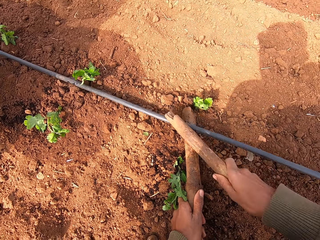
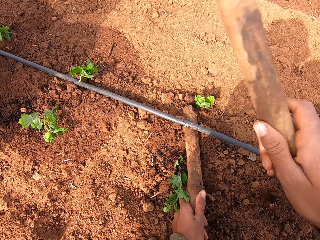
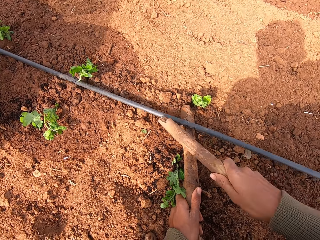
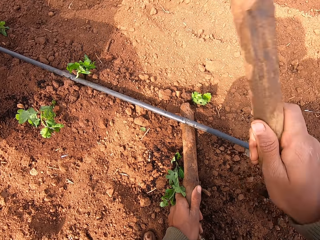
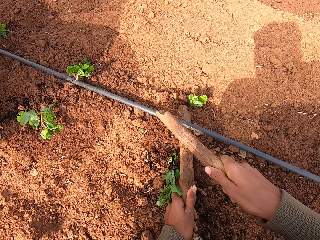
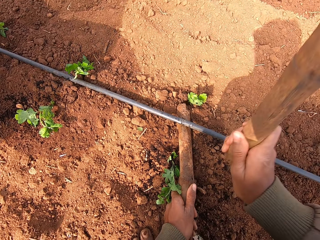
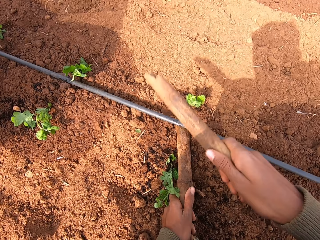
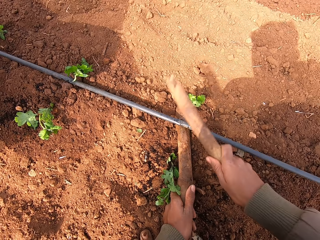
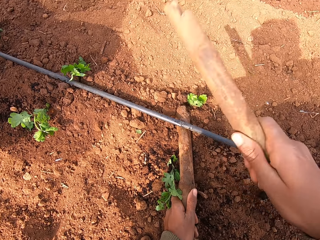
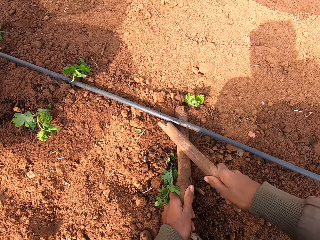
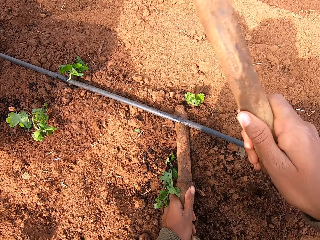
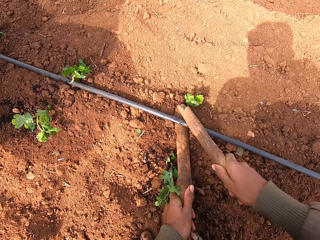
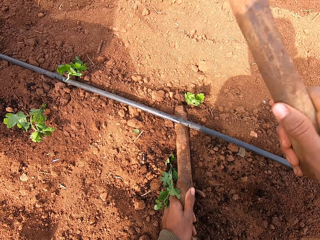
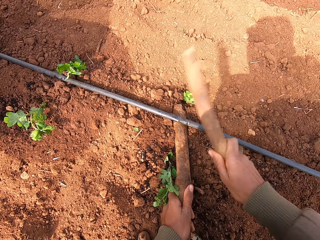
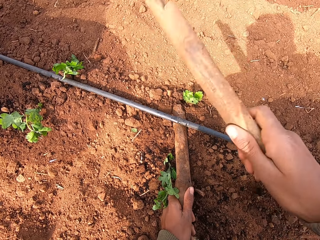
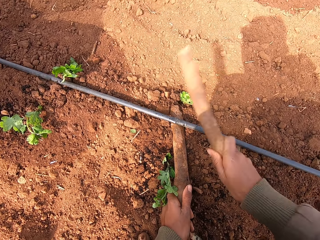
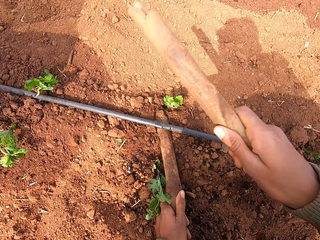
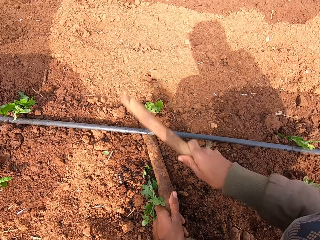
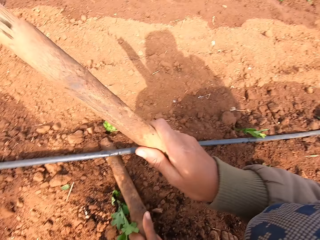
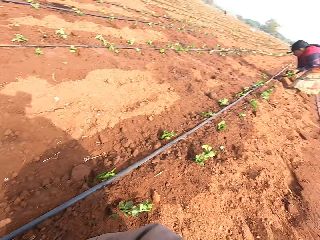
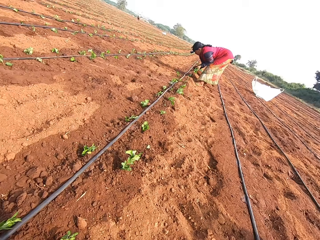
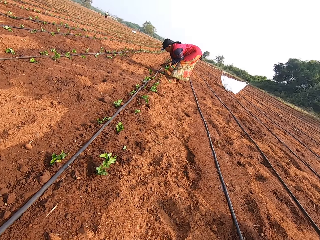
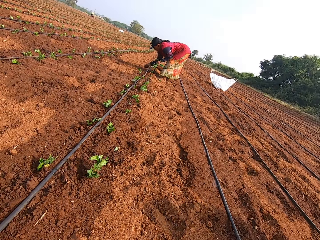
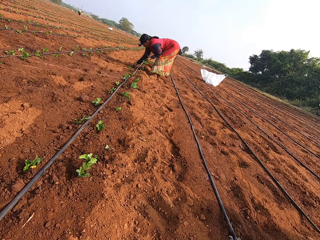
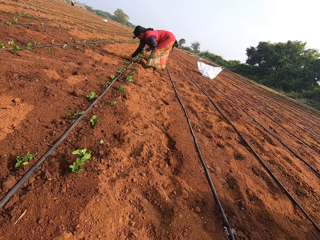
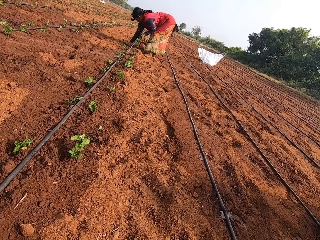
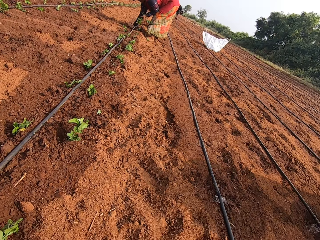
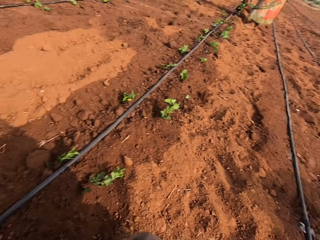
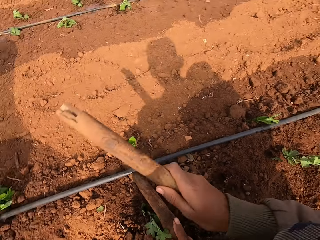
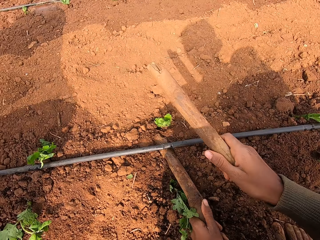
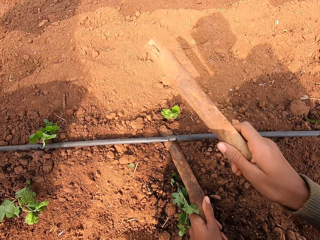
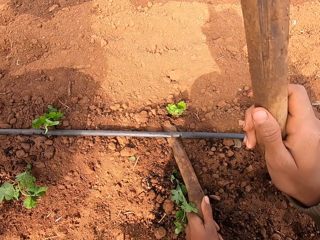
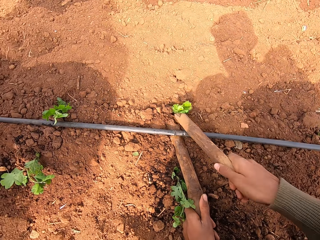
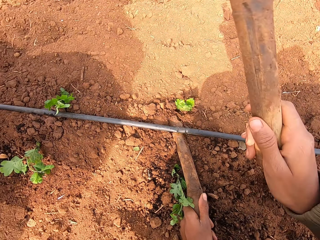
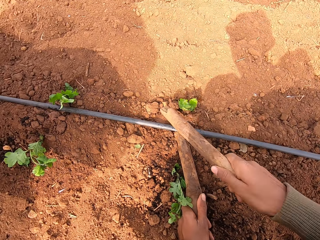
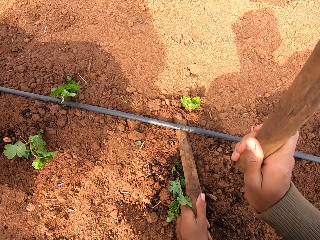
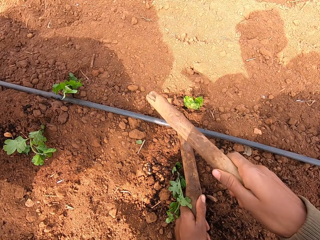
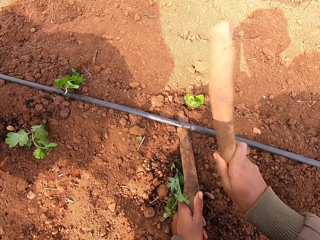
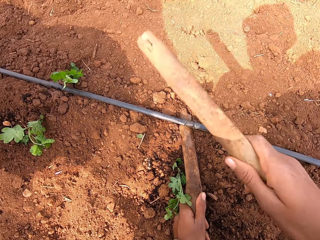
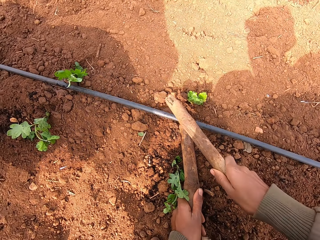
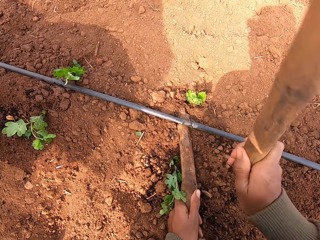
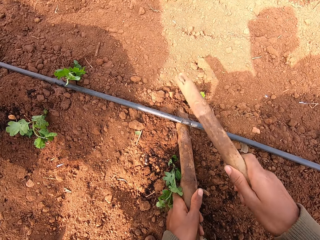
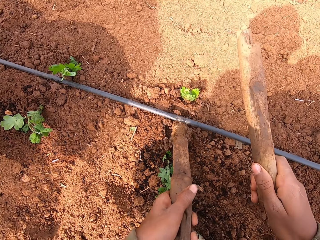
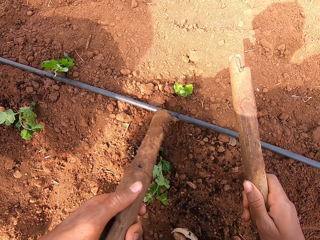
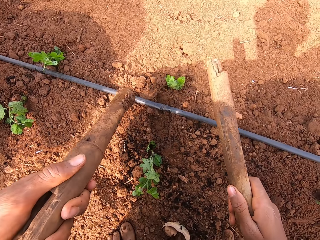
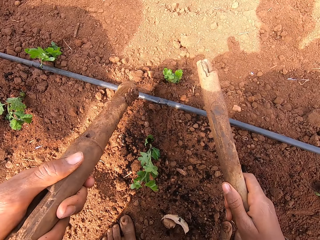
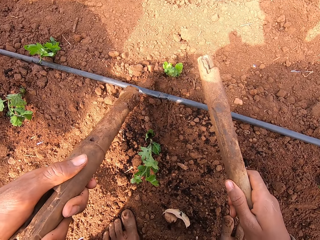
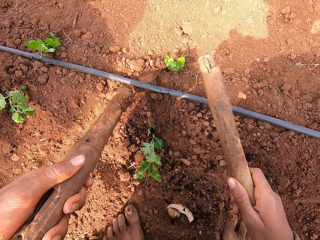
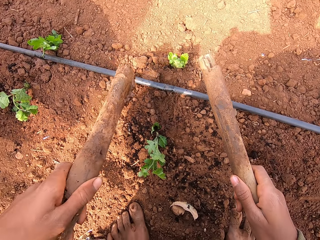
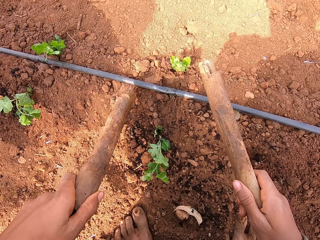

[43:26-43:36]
The camera wearer removes the stick under the irrigation pipe on the farmland with his left hand.

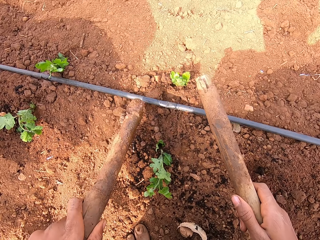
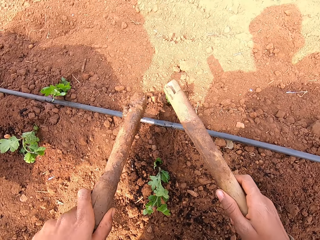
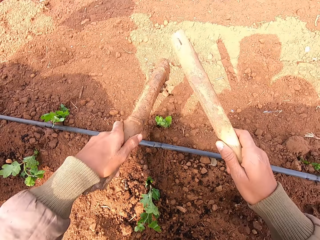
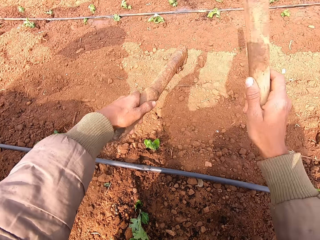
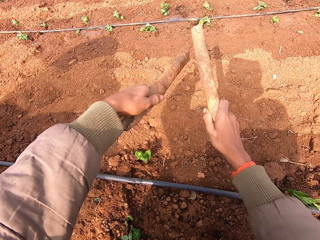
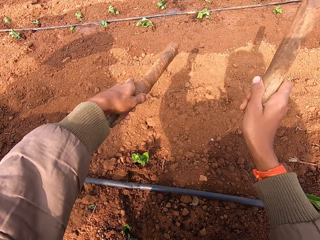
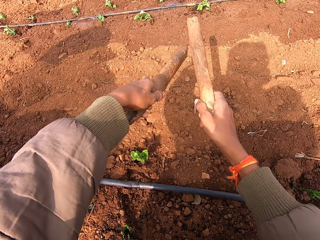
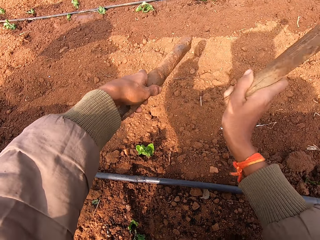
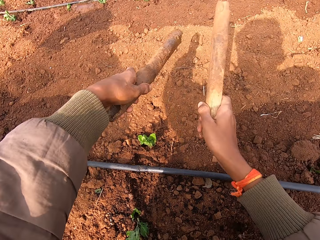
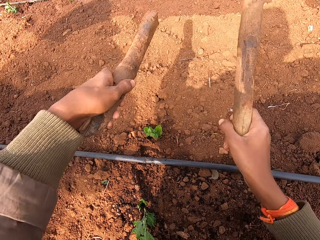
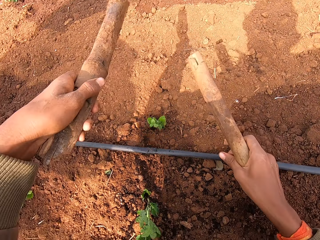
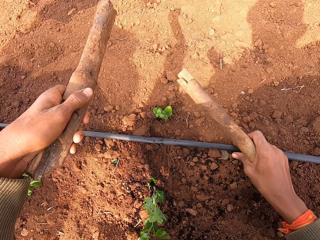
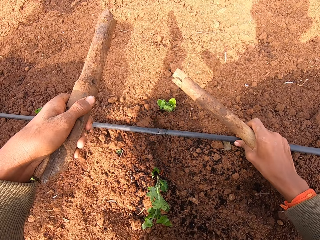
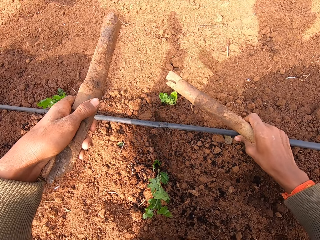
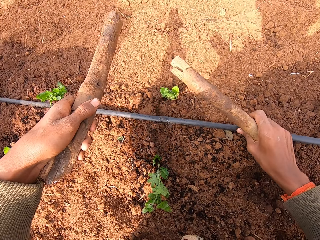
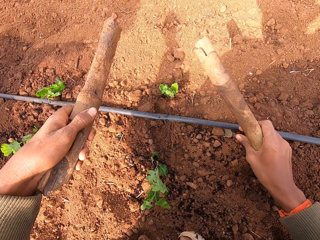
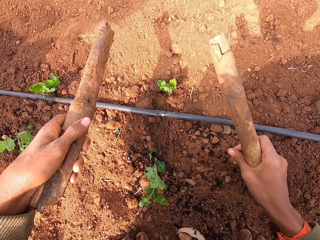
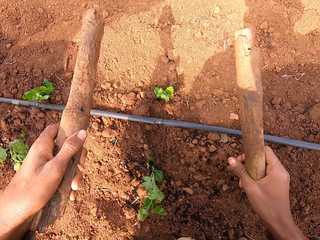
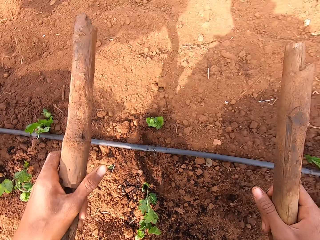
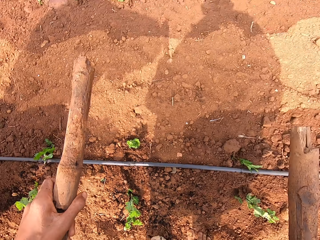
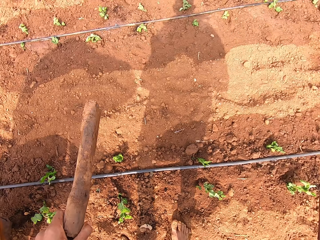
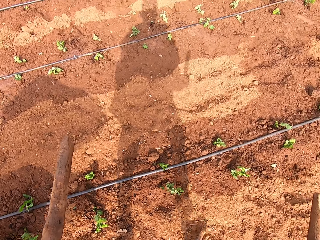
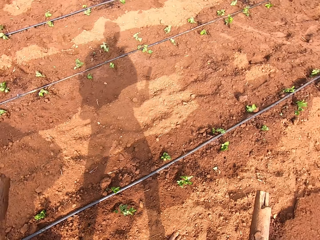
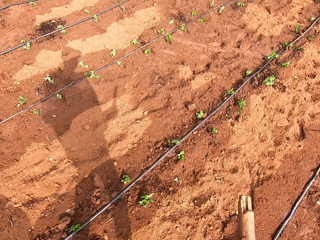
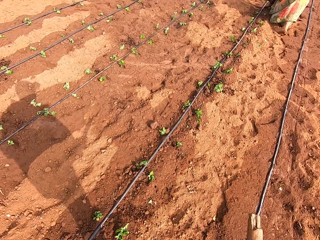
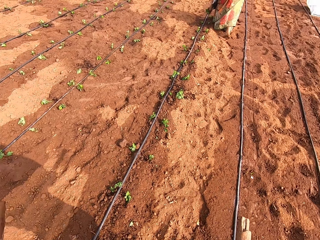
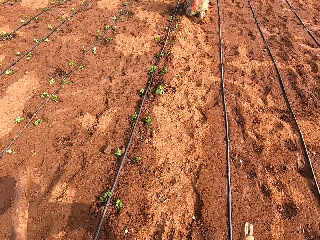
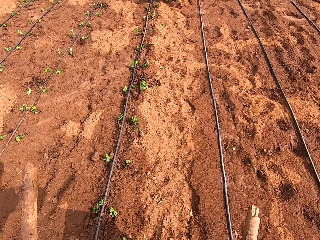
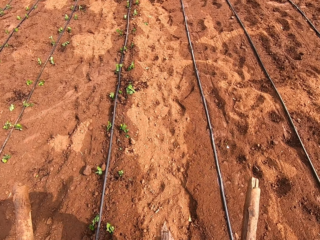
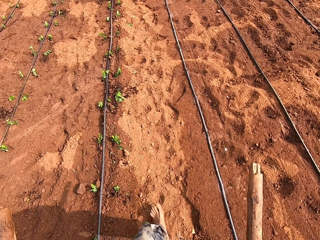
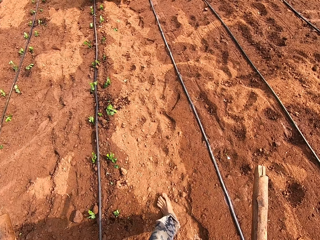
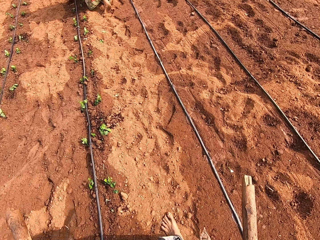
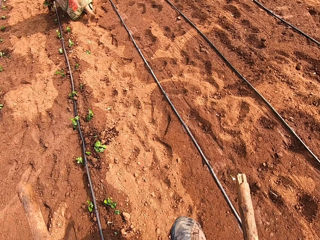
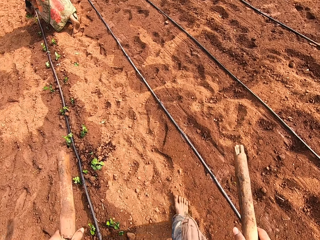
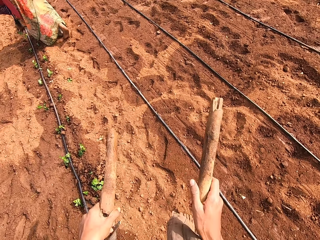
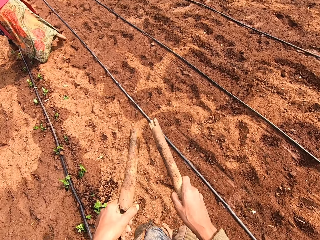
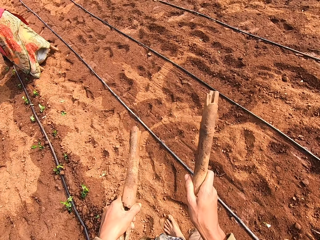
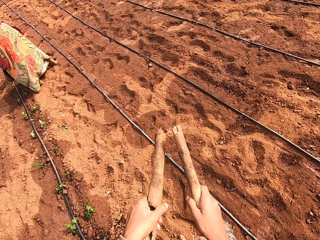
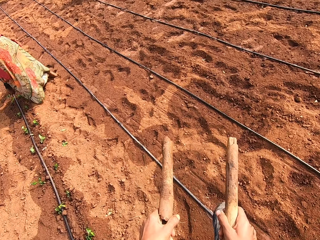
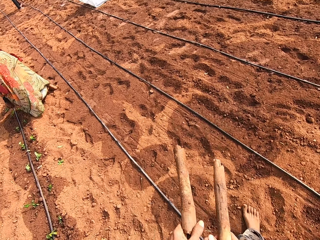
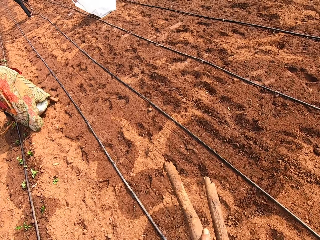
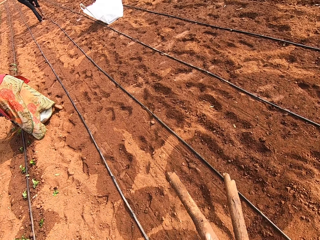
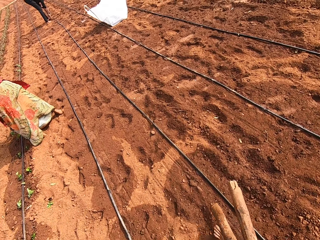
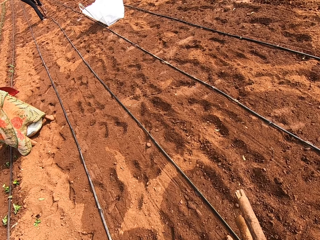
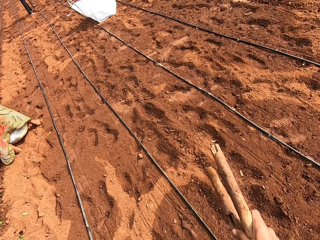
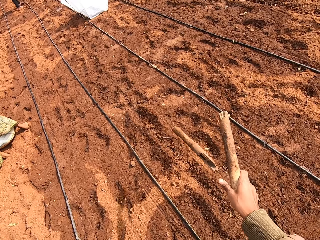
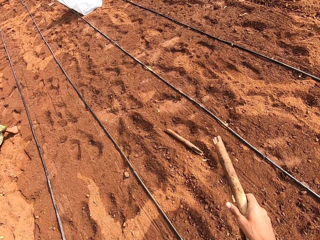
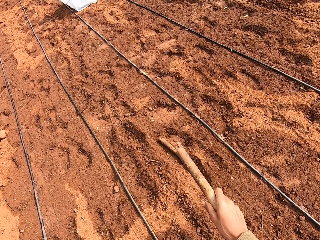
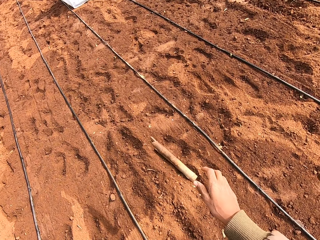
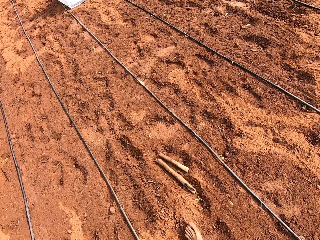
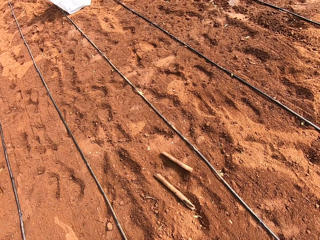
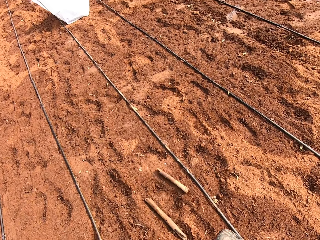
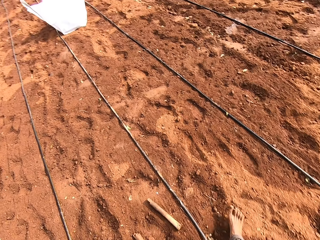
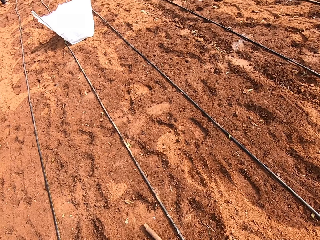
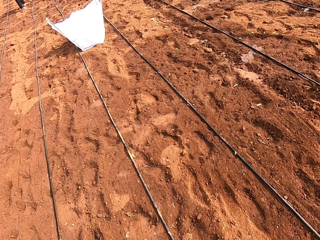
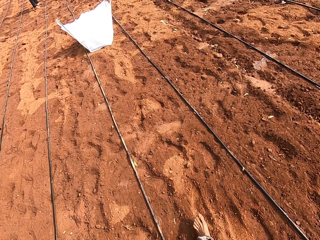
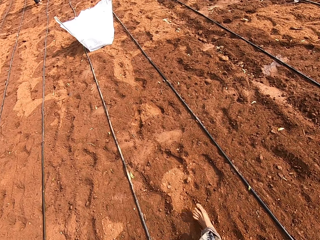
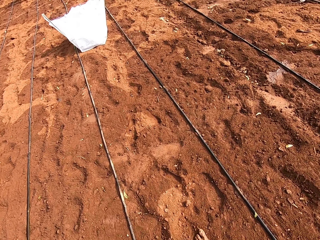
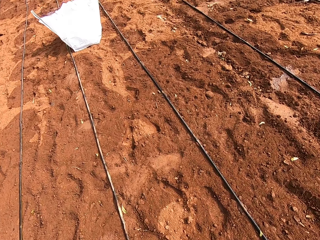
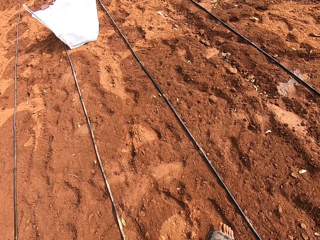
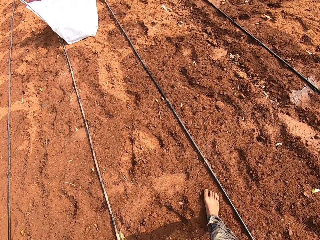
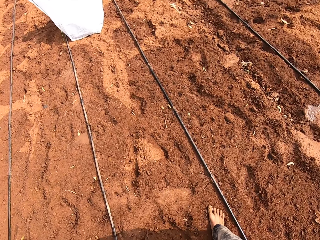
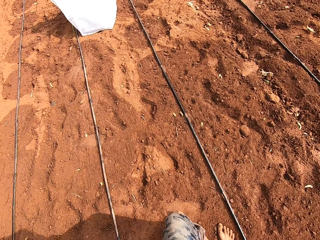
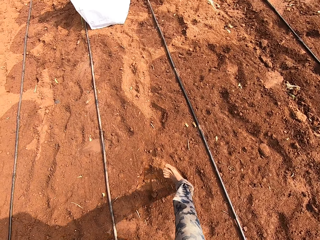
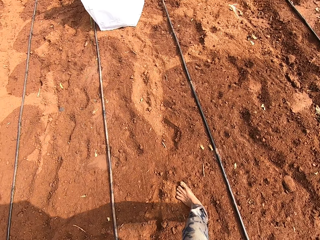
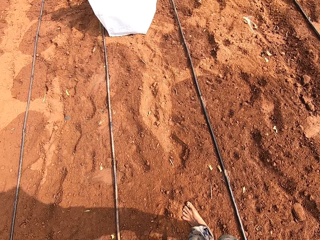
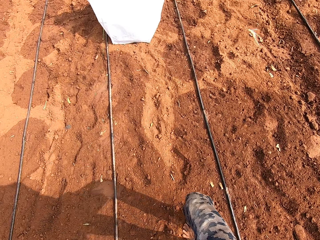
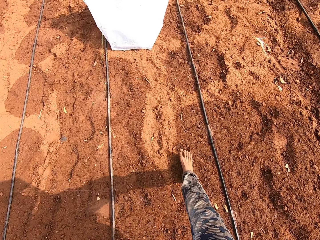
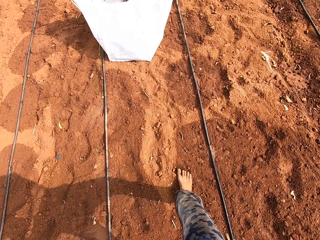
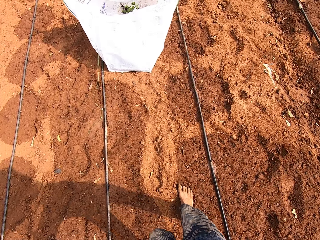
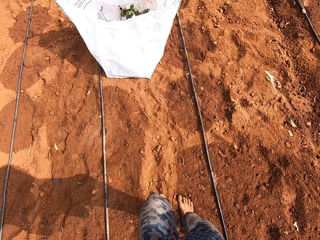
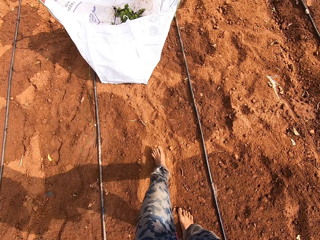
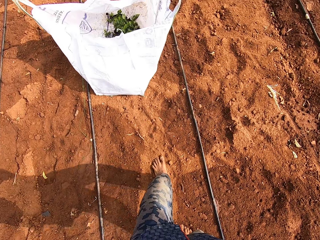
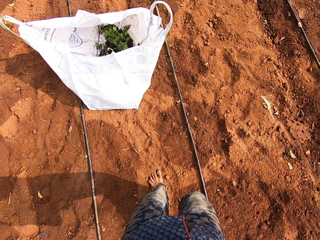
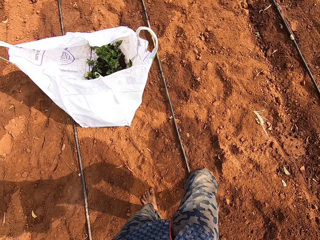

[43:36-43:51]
The camera wearer hits the stick in his left hand with the stick in his right hand. He touches the irrigation pipe on the farmland with his right hand. He walks along the farmland. He hits the stick in his left hand with the stick in his right hand. He passes the stick from his left hand to his right hand. He throws the sticks on the farmland with his right hand. He walks.
